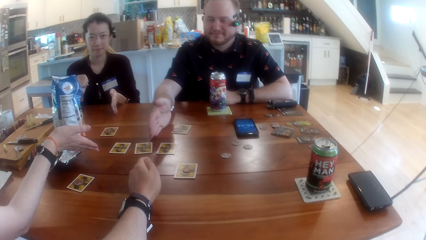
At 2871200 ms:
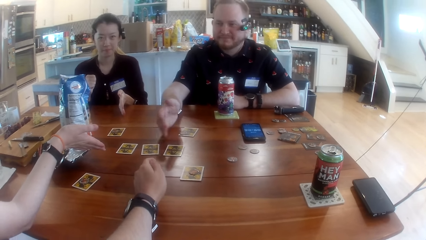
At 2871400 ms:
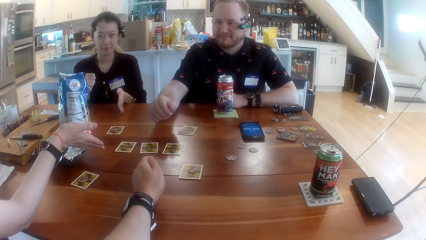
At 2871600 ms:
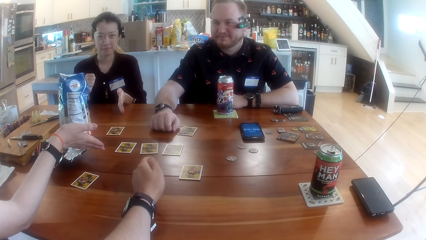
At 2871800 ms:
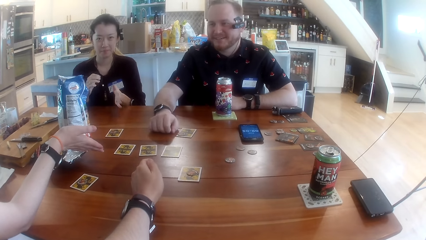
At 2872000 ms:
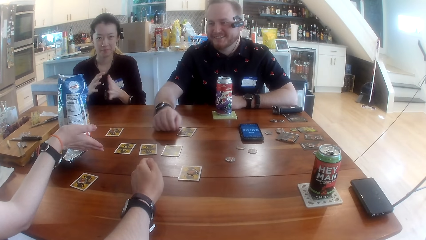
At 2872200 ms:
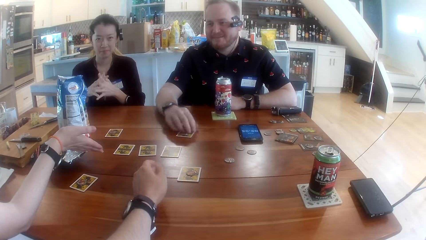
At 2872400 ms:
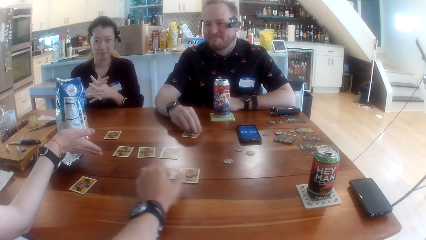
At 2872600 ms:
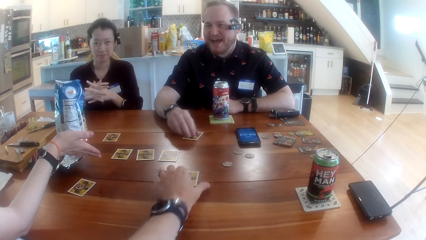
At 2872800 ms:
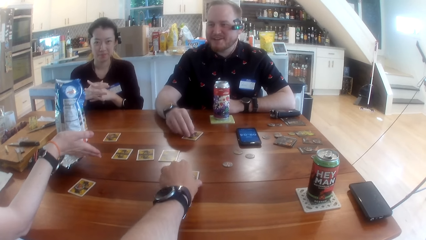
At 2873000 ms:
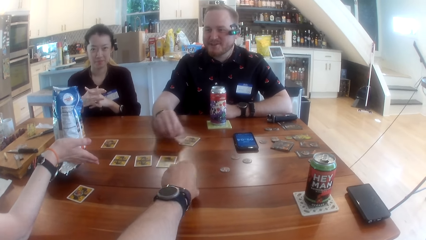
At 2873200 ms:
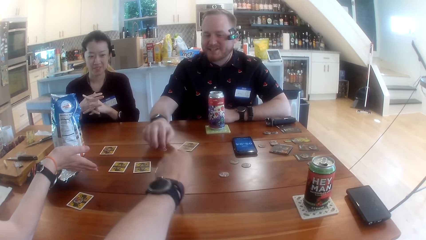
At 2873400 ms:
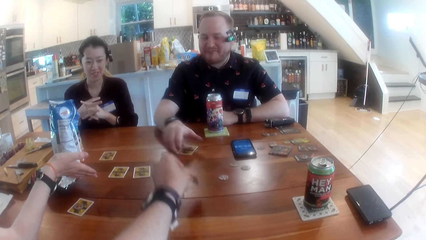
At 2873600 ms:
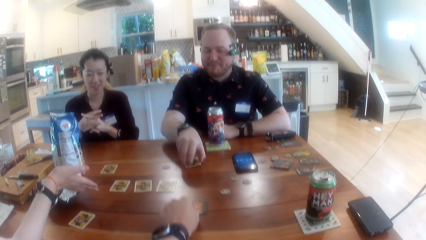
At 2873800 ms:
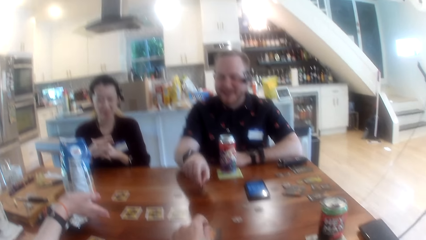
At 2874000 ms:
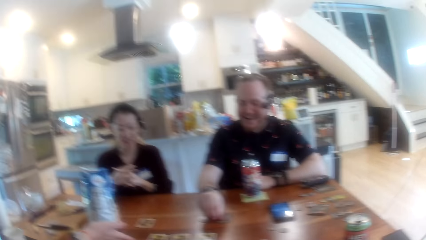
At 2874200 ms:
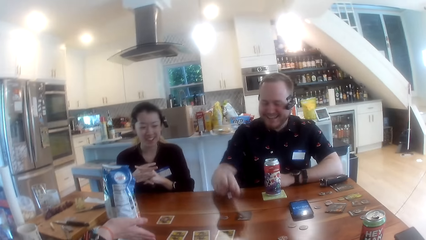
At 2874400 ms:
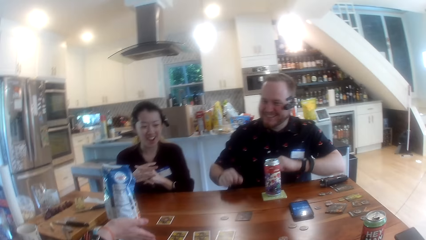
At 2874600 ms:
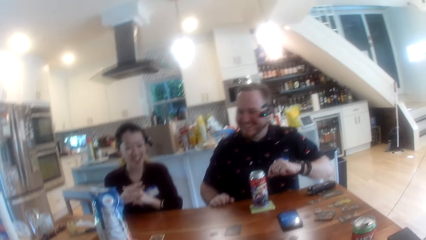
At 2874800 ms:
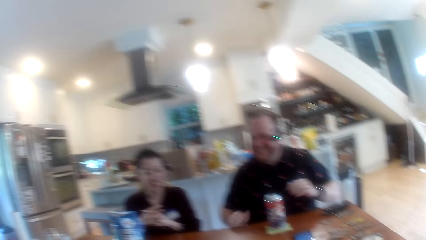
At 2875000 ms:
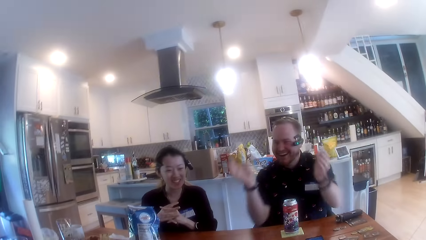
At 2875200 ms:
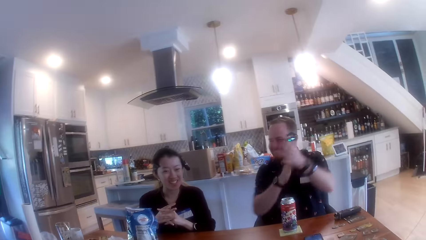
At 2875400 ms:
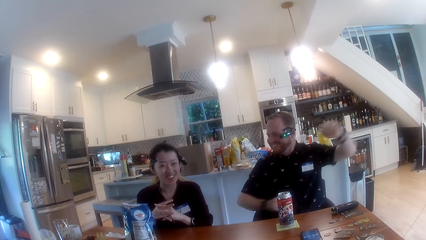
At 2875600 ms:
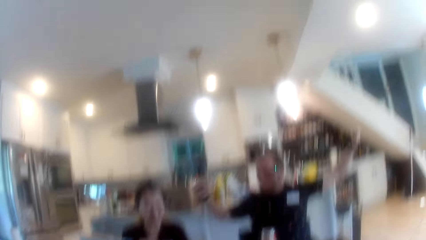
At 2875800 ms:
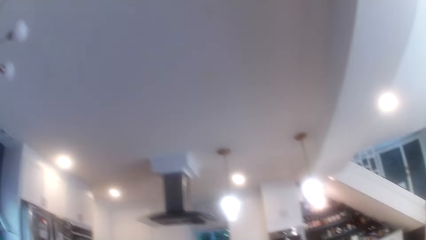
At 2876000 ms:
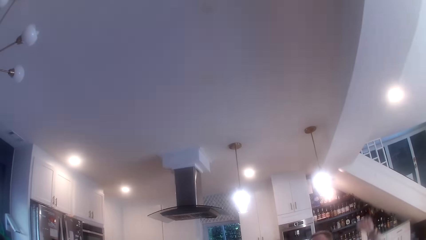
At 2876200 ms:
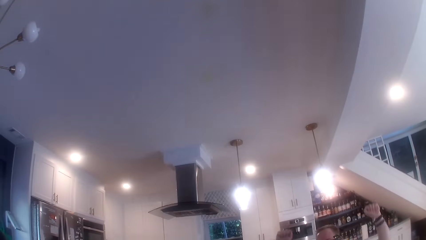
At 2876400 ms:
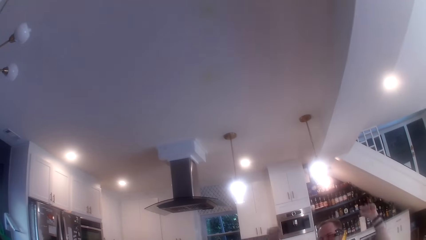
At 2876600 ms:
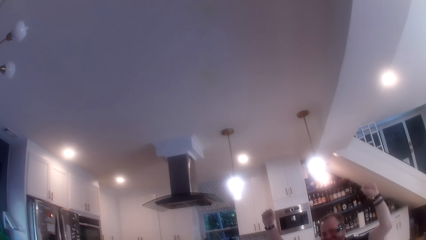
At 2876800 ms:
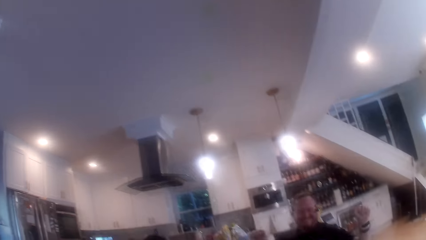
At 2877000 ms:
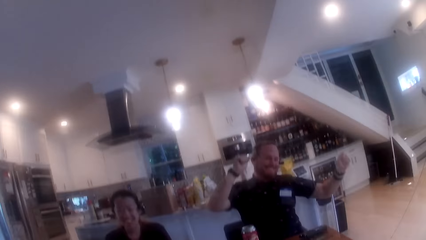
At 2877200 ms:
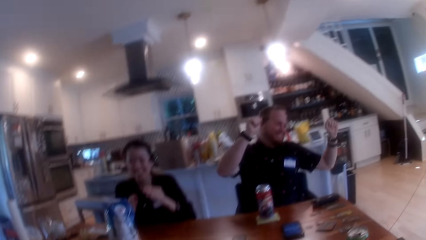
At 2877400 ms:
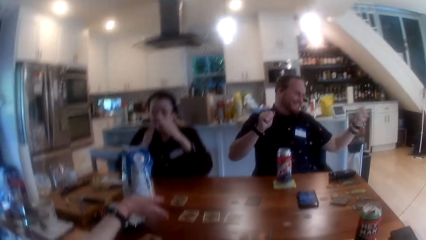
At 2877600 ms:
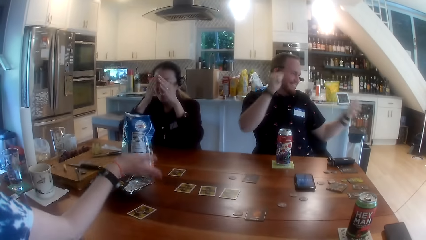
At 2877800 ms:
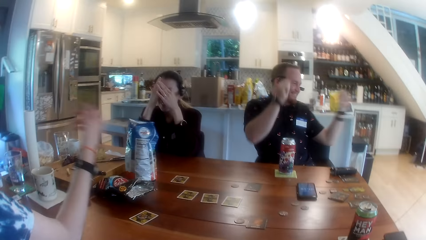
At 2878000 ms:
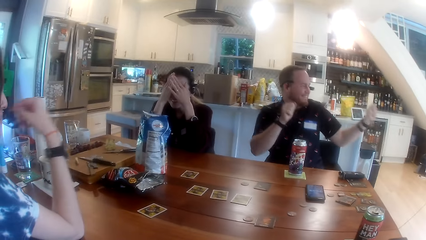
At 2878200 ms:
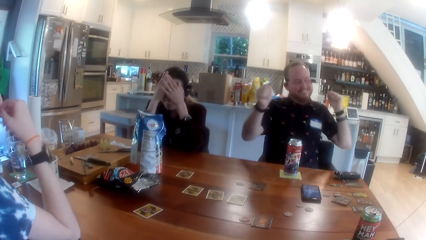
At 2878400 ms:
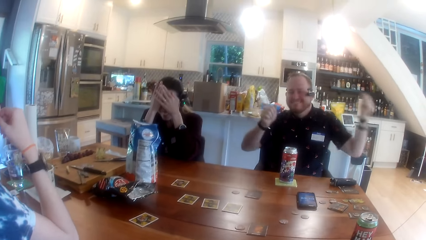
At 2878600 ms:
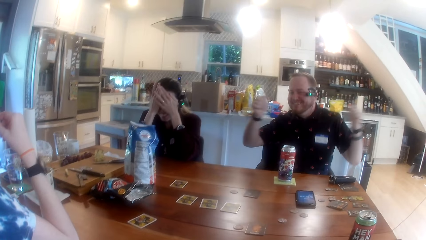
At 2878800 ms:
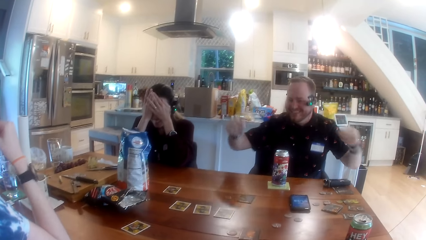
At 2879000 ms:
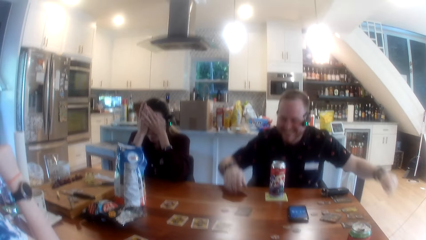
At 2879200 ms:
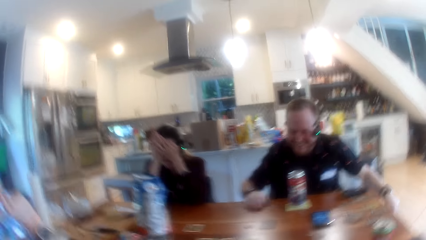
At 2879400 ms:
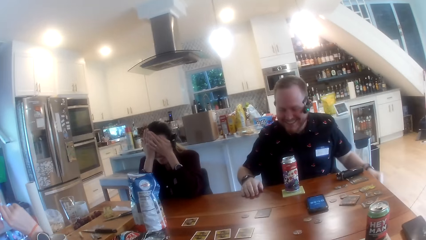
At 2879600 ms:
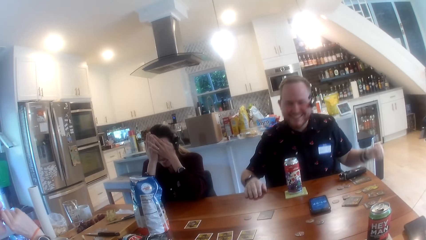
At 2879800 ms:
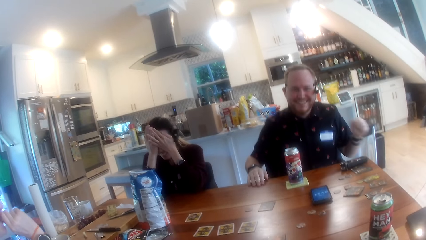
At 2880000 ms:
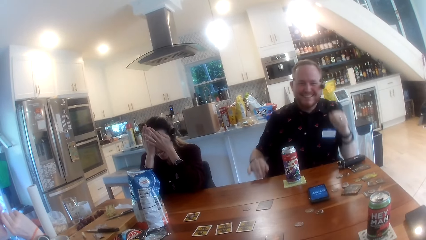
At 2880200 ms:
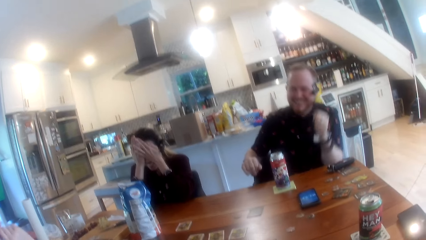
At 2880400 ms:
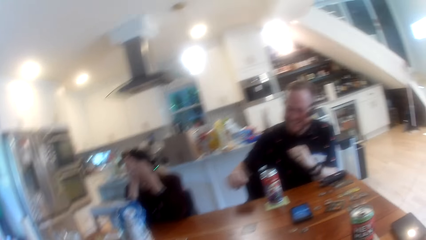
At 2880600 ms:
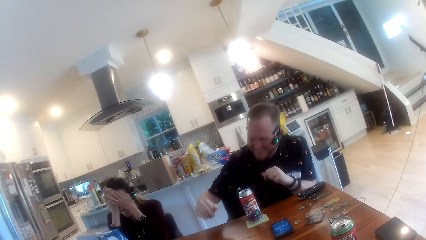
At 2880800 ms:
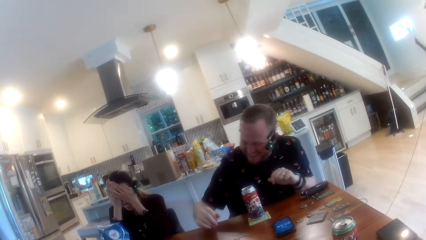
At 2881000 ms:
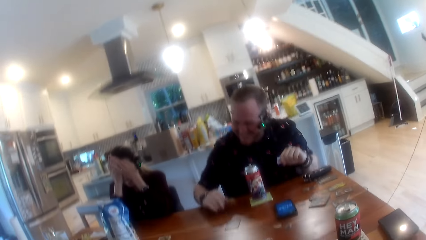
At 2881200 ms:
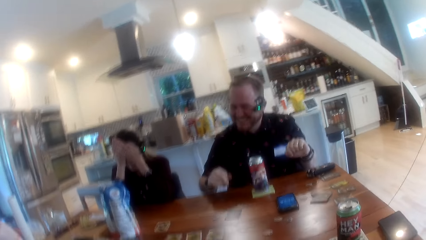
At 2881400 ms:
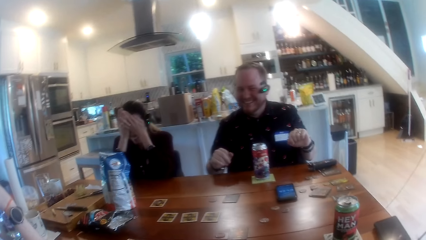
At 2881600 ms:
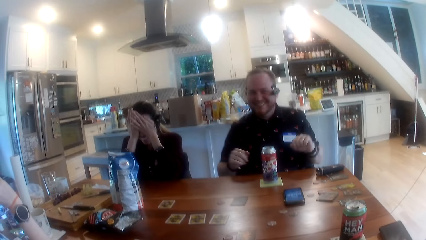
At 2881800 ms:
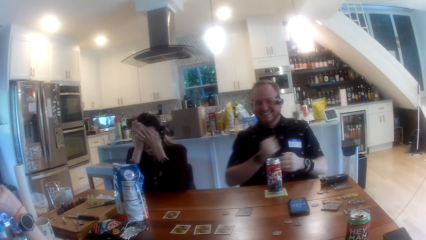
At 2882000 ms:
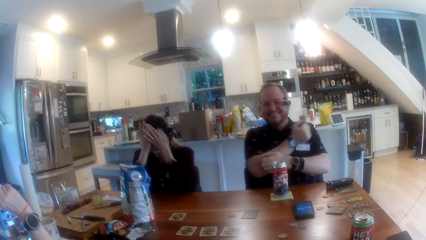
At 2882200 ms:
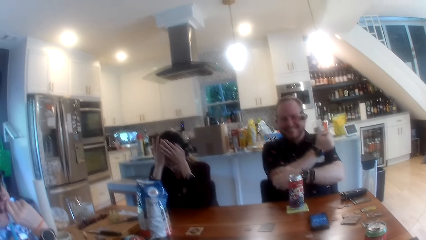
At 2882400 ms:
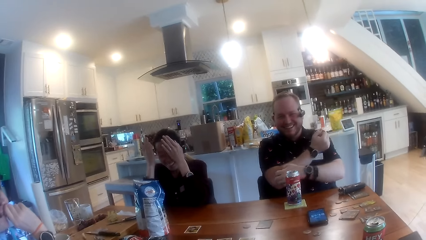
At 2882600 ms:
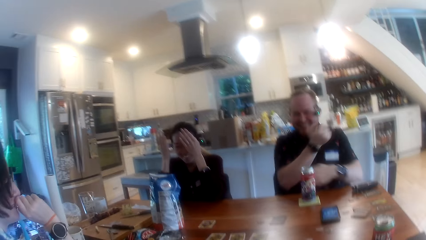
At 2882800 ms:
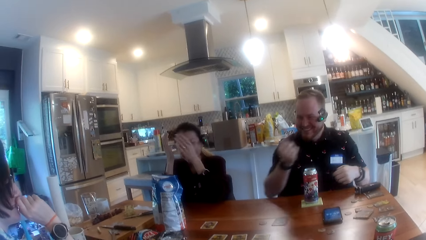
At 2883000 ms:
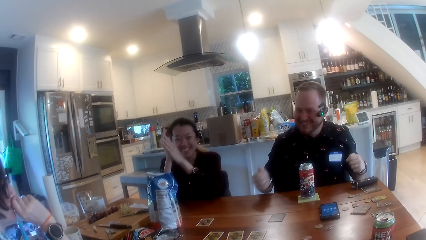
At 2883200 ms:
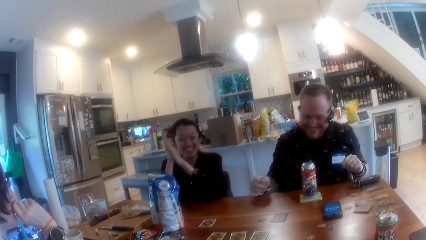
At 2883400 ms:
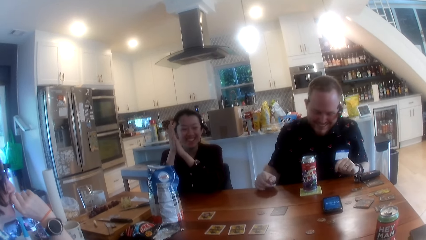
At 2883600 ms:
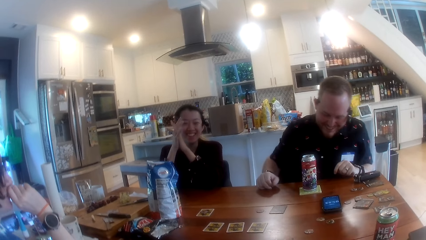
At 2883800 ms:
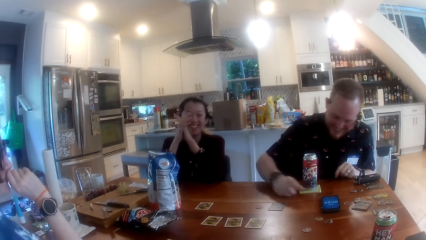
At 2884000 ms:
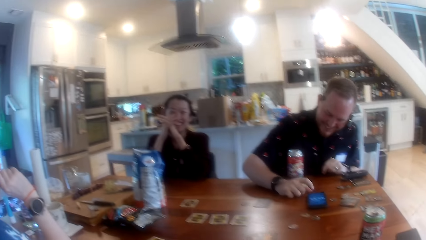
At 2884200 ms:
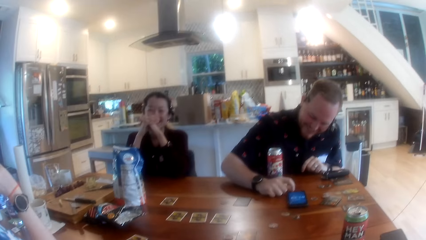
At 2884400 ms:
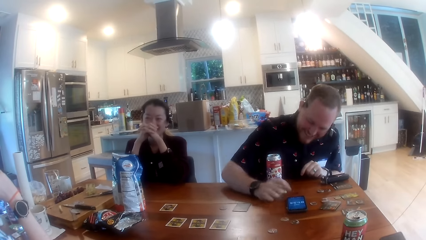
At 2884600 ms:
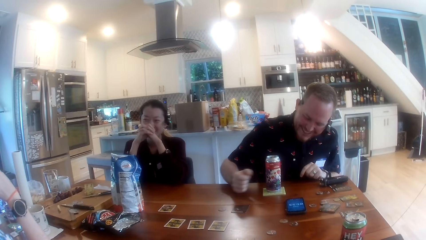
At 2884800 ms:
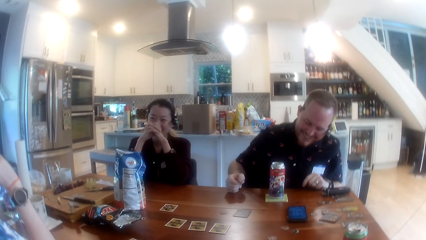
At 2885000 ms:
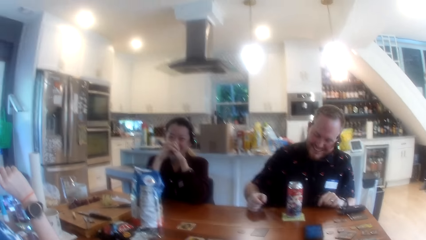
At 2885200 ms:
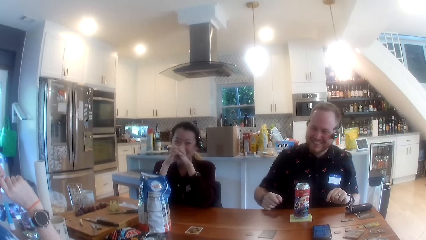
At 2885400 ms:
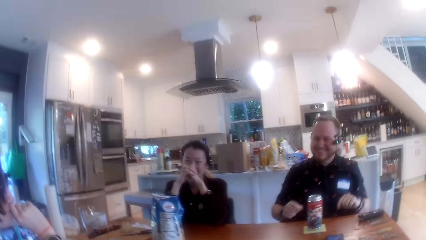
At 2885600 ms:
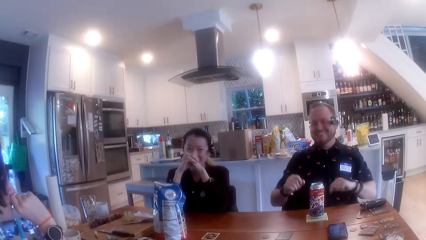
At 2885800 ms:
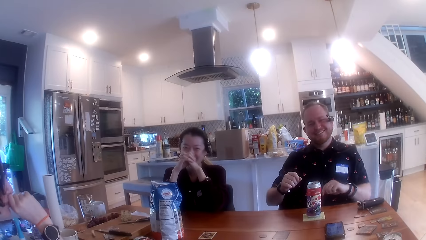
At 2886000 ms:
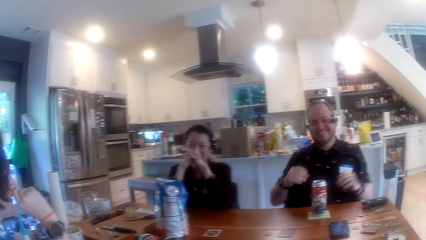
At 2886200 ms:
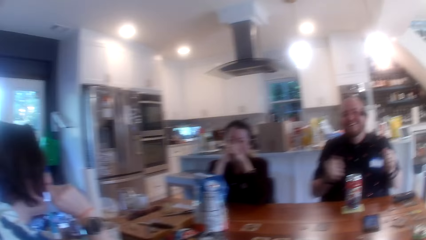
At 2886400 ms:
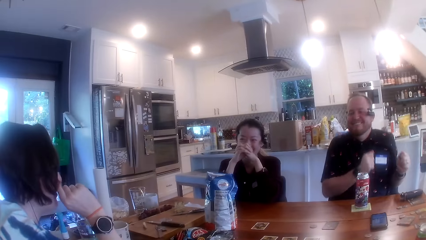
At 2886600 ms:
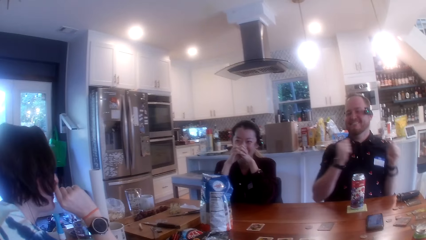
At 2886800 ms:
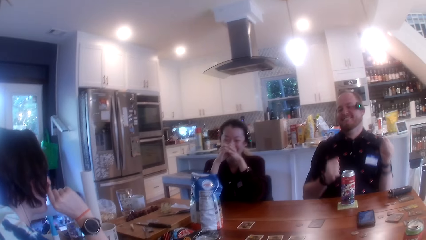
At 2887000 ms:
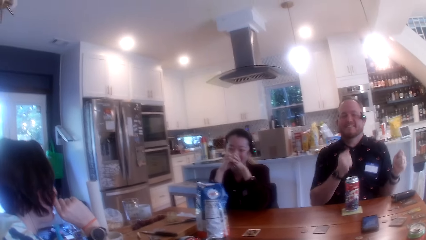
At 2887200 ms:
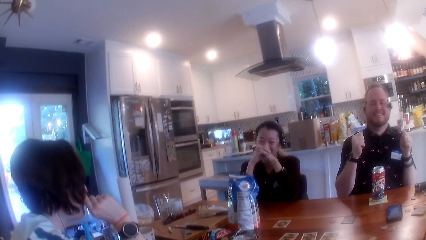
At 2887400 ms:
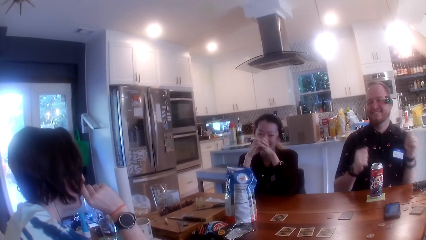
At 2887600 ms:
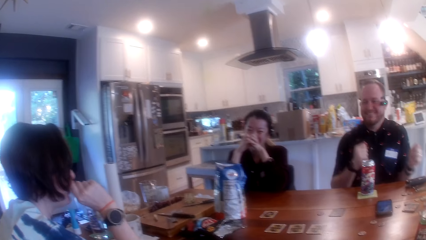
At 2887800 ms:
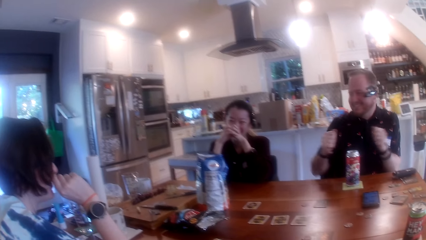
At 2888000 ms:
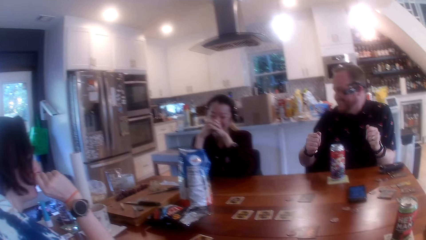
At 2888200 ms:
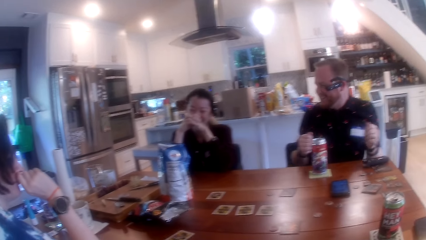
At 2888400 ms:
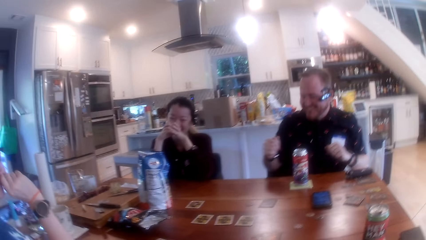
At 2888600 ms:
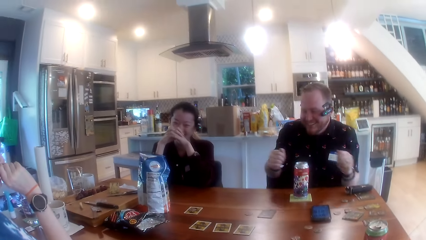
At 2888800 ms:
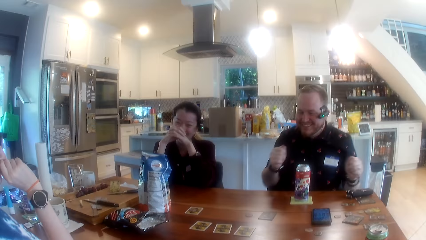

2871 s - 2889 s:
A man knocks the table with his right hand and places the hand on the table. The man moves the card on the table with his right hand. The camera wearer interacts with the people at the table. The man moves a game chip on the card with his right hand. The camera wearer turns over the card on the table with his left hand. He picks up the card. The man turns over the card on the table with his right hand. The man claps his hands and raises the hands. A woman covers her face with both hands. The man dances. Another woman covers her mouth with her right hand. The man touches the table. The camera wearer operates the phone on the table with his right hand. The man touches the phone on the table and releases the hand from the phone. The man dances on a chair.
